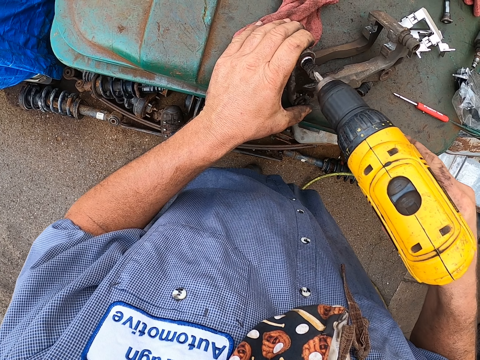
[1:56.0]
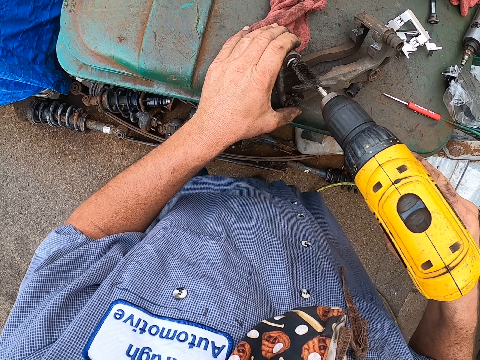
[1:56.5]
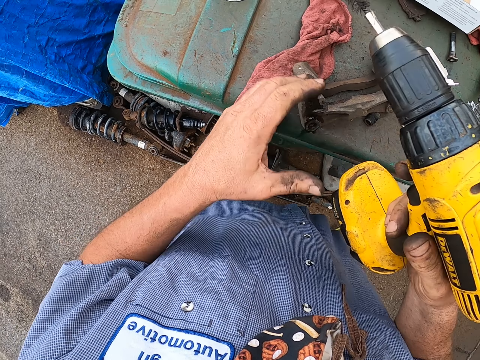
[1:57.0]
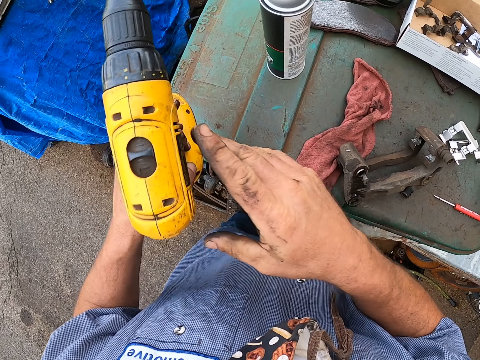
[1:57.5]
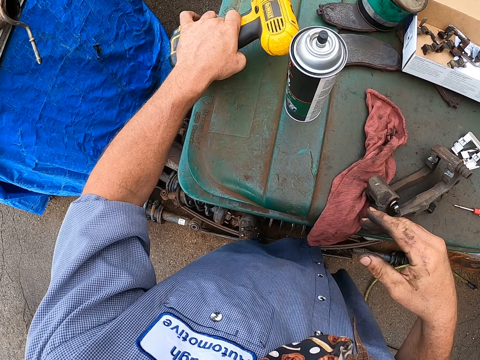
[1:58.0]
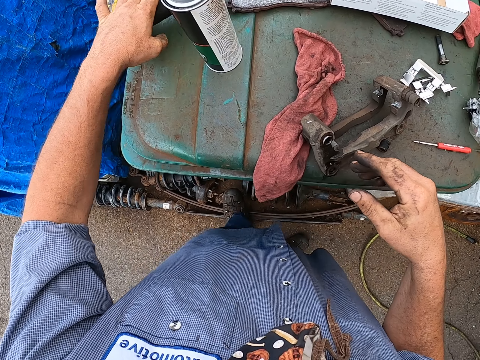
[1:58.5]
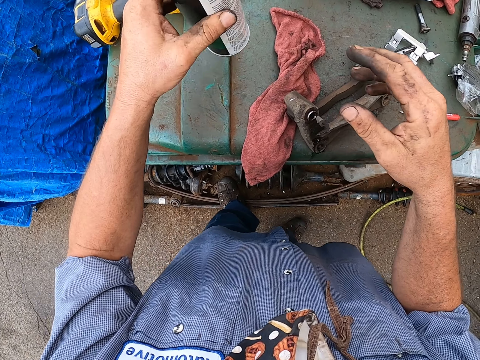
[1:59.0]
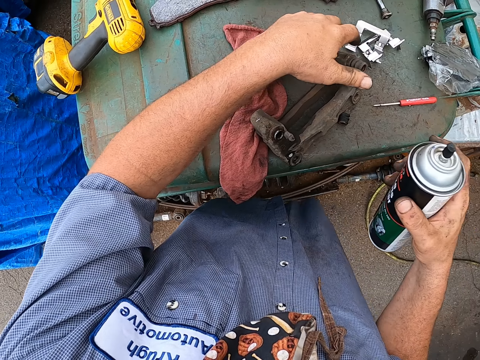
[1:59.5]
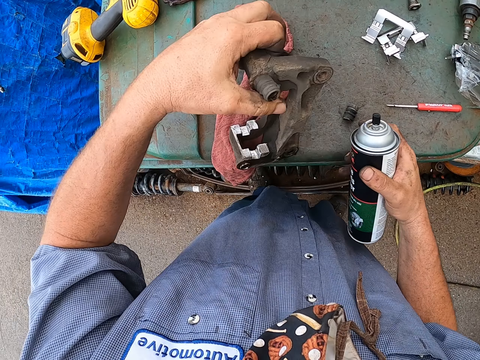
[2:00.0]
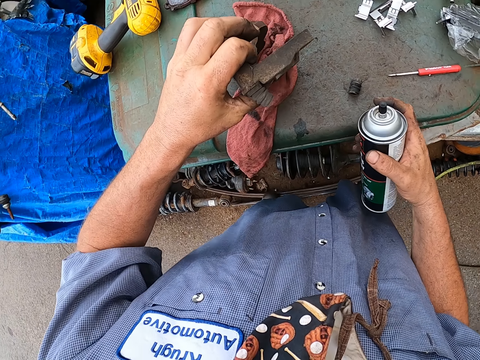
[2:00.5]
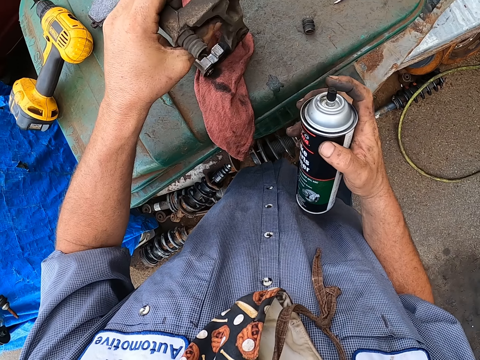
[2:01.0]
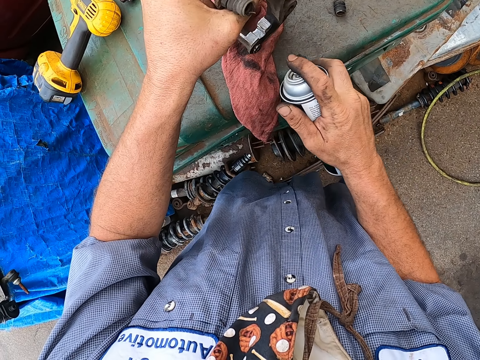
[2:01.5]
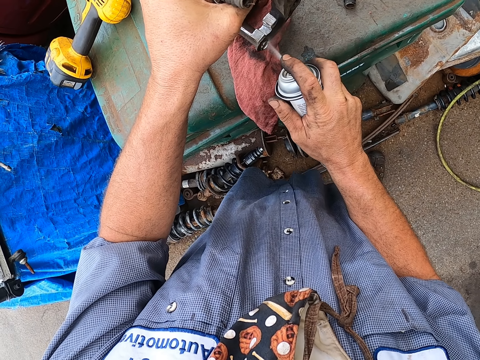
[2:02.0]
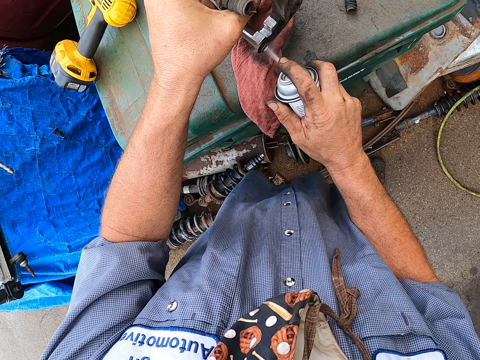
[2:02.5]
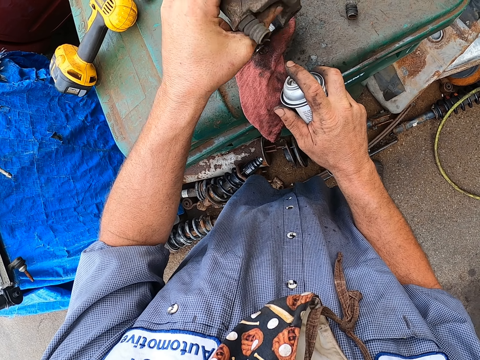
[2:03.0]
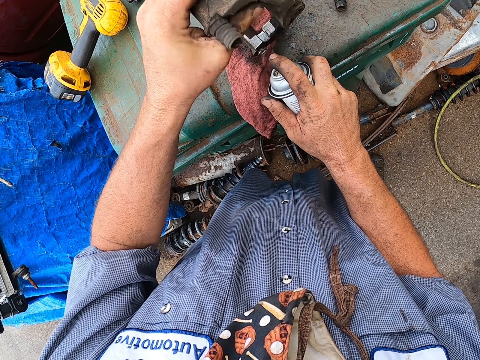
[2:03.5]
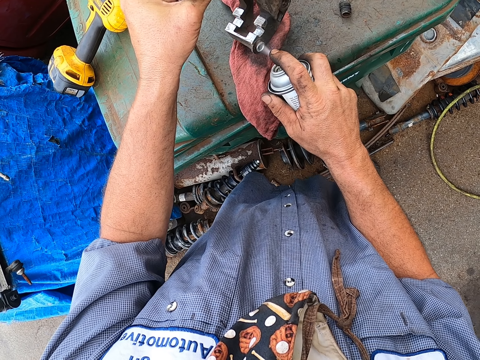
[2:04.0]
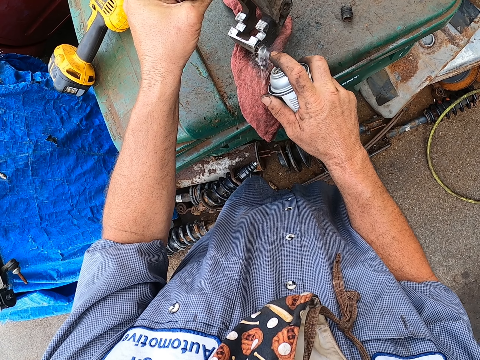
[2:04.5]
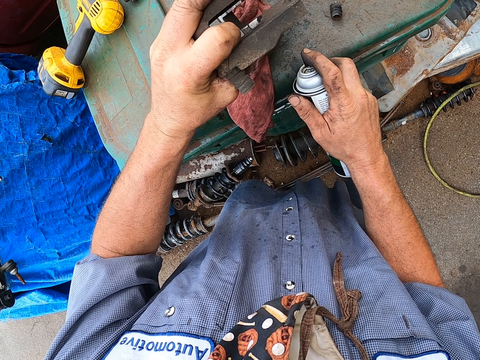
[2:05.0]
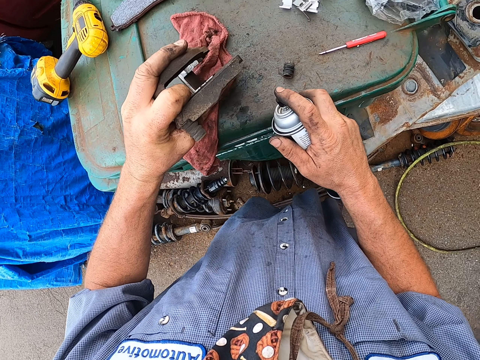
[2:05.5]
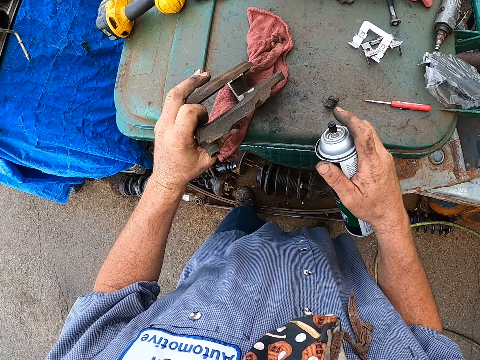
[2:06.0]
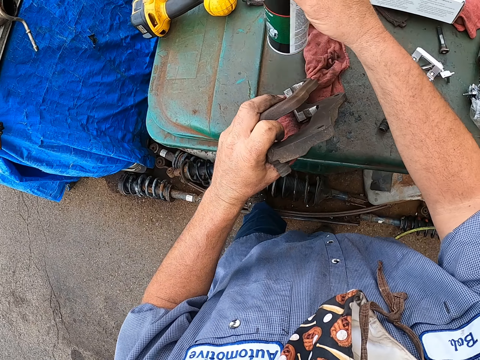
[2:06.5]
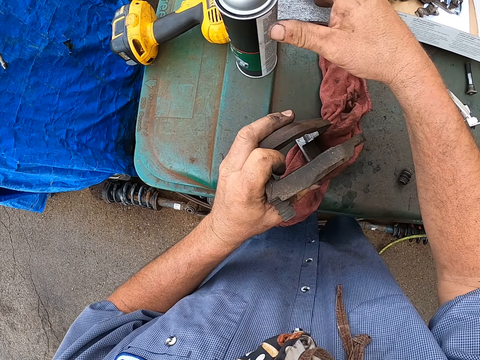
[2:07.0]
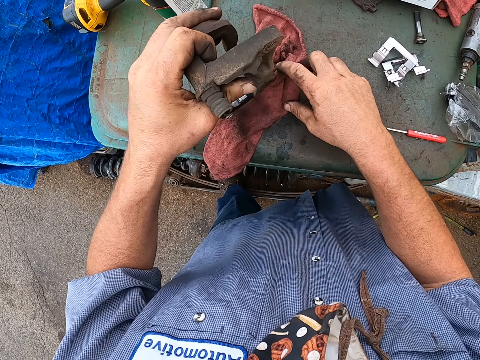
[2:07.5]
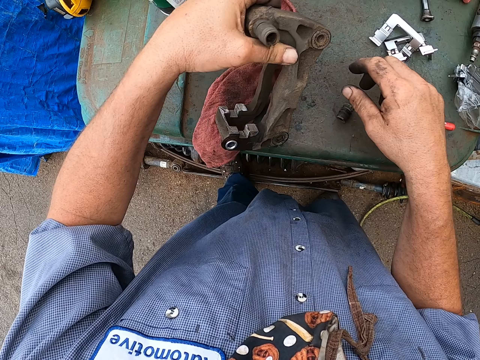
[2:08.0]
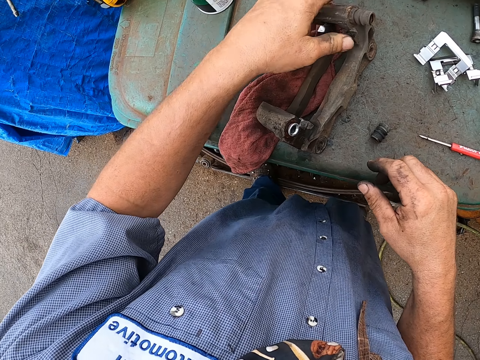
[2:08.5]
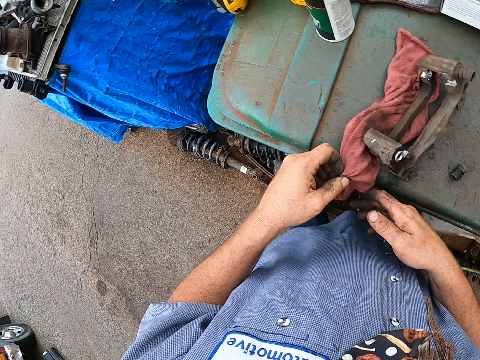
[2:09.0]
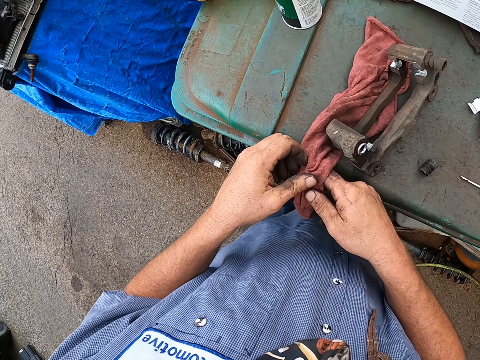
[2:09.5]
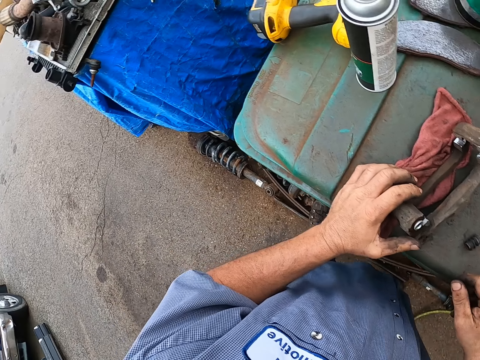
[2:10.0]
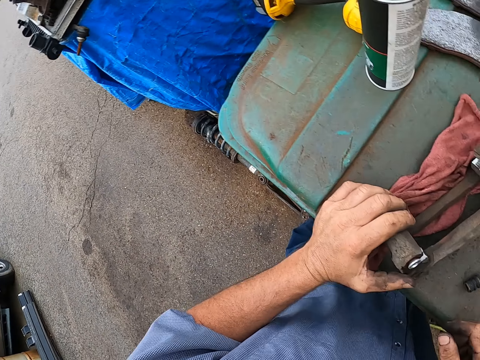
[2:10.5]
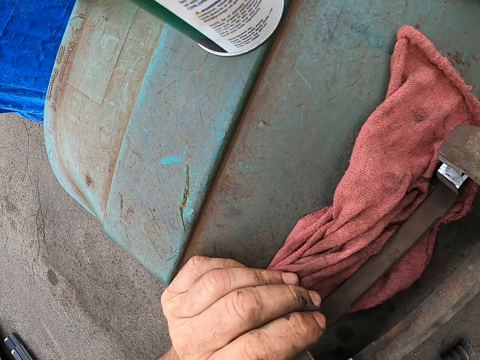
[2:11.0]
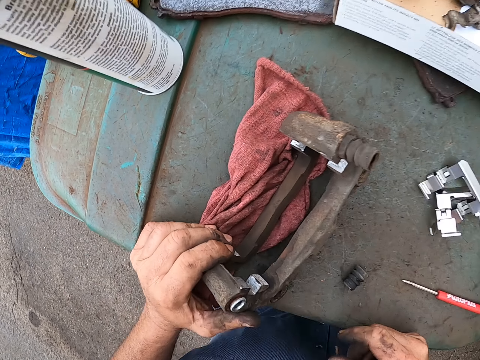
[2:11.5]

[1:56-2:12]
The camera wearer takes the drill from the right hand. They put the drill, a hand drilling machine, on the dustbin. They take a lubricant can from the table and put the lubricant can on the right hand. They lift the brake pad. They spray the brake pad. They put the lubricant can on the dustbin. They lift the brake pad. They touch the fabric. They look at the brake pad.

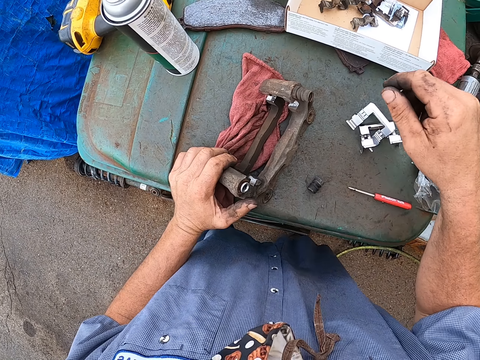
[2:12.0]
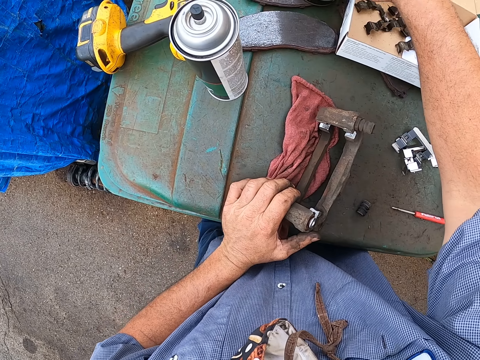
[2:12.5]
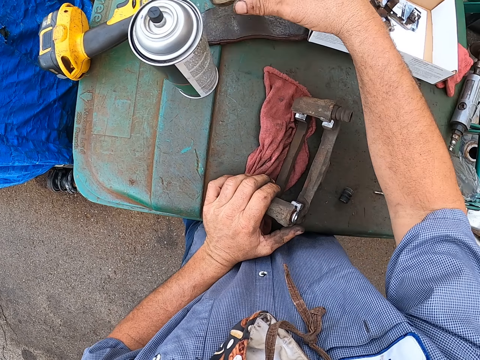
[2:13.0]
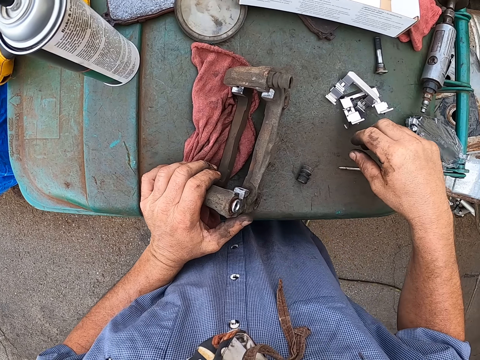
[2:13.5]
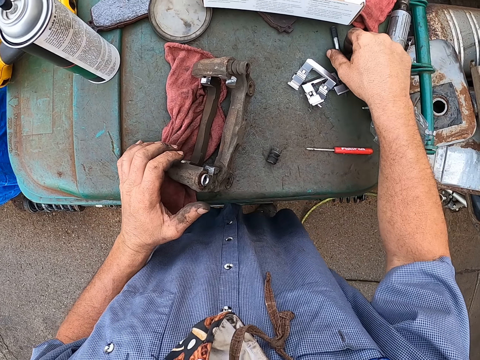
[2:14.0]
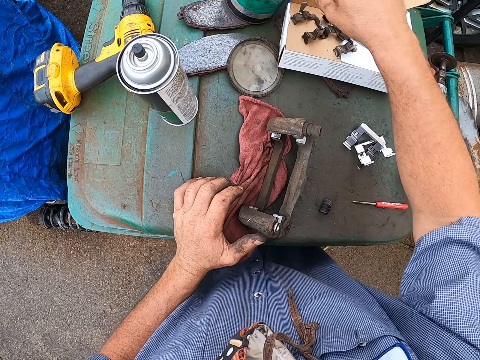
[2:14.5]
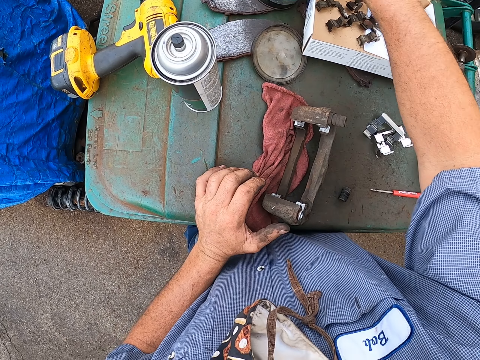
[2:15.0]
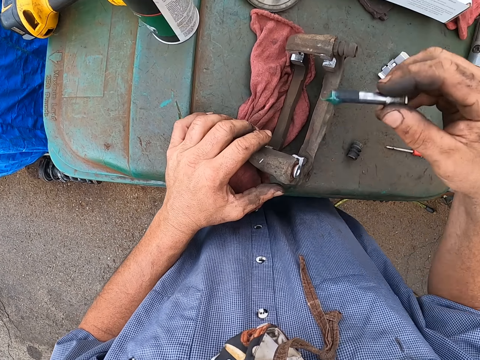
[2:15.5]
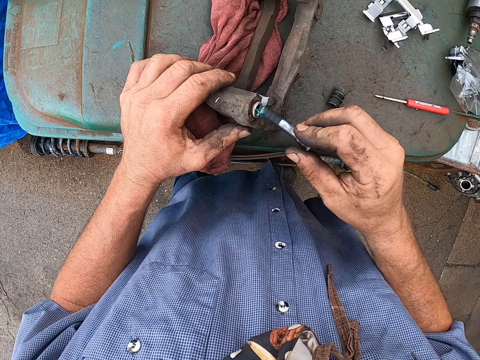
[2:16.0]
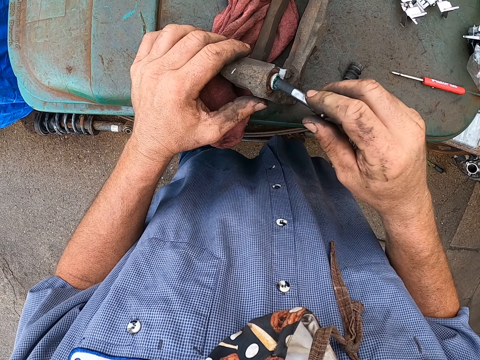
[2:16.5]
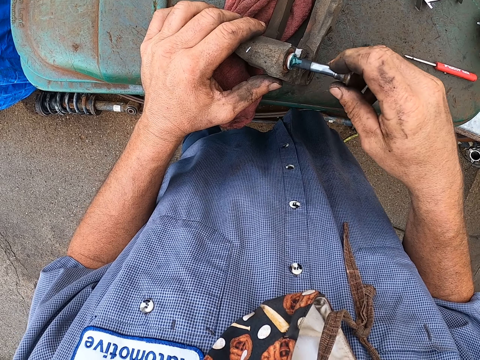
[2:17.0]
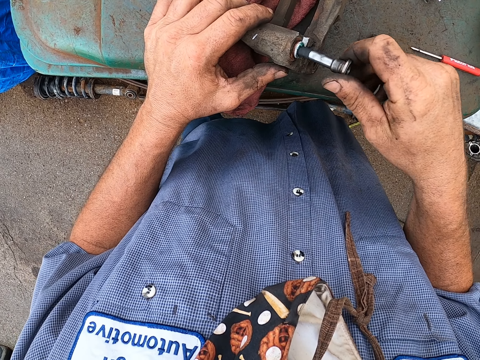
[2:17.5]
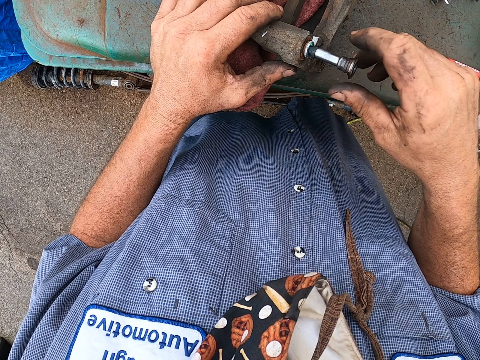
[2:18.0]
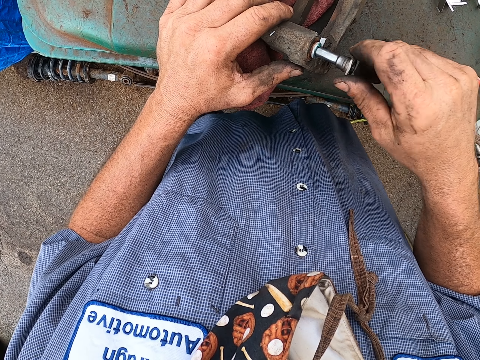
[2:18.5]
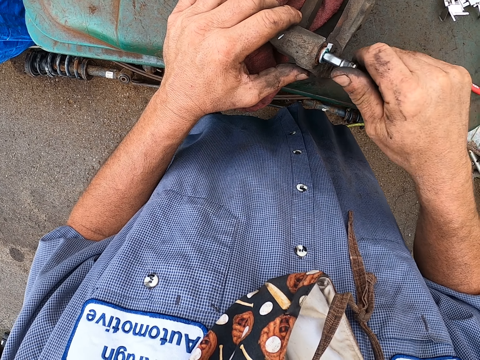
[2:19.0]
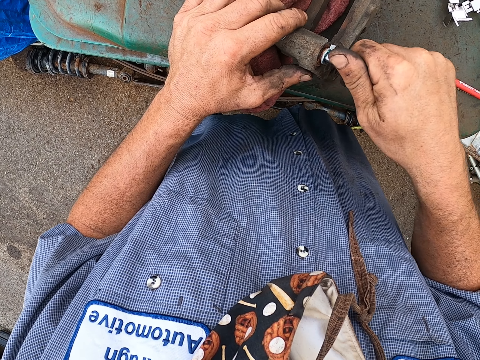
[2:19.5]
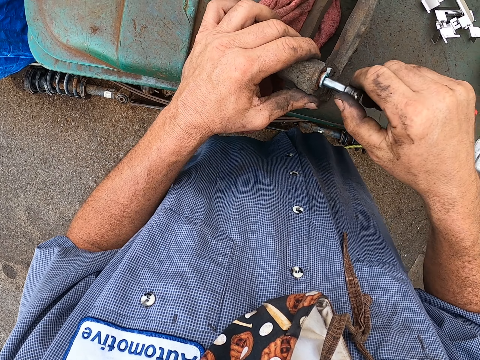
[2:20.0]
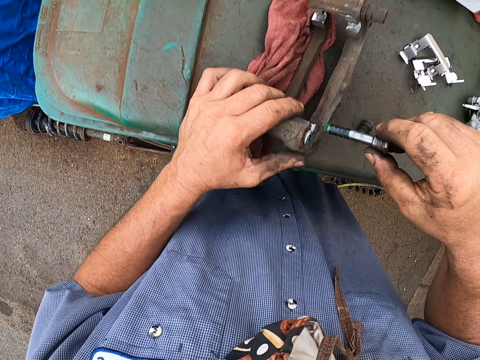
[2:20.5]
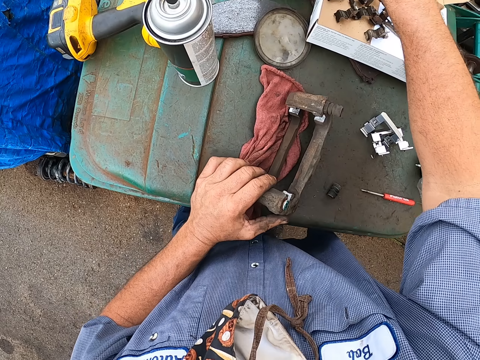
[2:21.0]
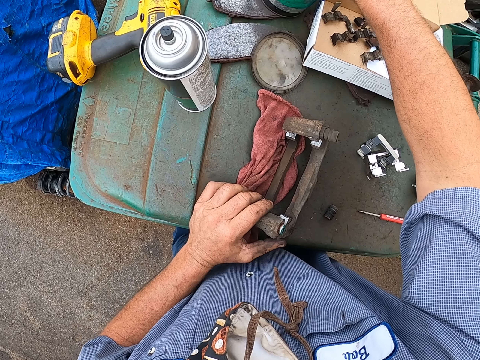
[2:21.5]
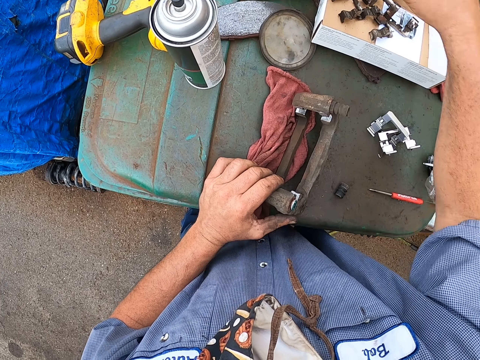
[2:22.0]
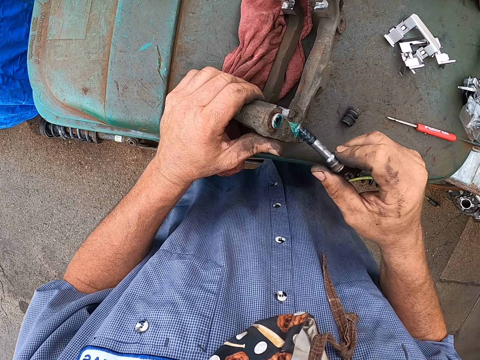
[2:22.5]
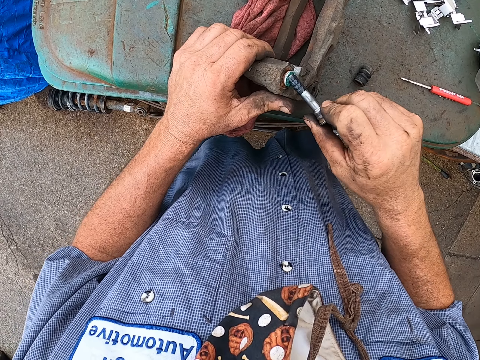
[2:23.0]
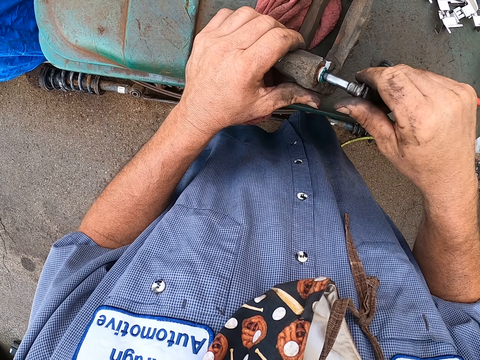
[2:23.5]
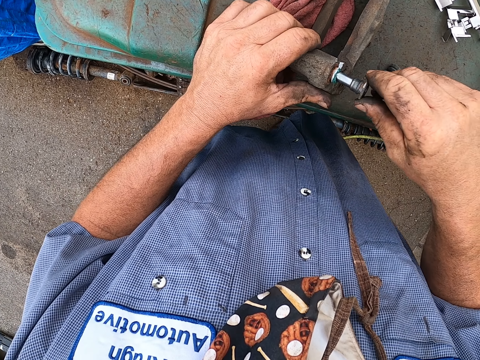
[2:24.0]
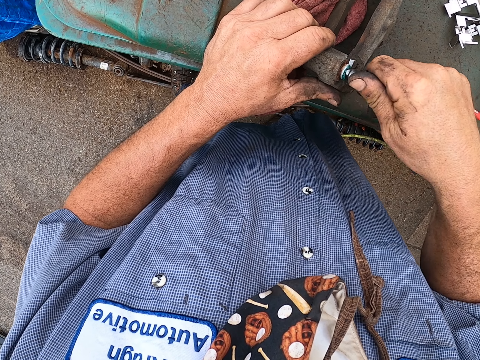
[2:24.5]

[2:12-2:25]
The camera wearer opens the grease can. They put the grease can lid on the dustbin. They take a bolt. They dip the bolt in the grease. They put the bolt in the brake pad. They adjust the bolt in the brake pad. They remove the bolt in the brake pad. They dip the bolt in the grease. They put the bolt in the brake pad.
